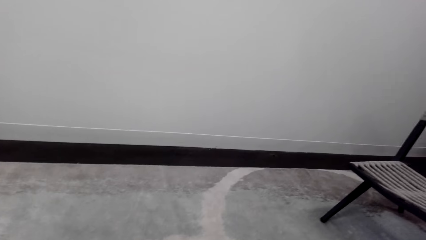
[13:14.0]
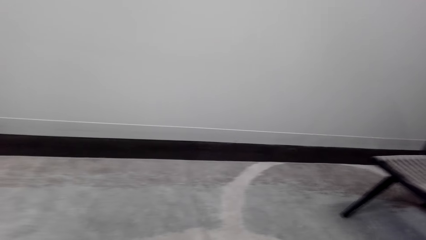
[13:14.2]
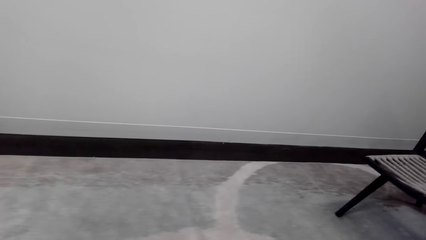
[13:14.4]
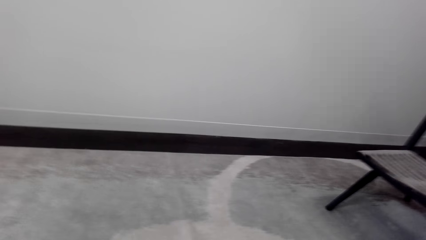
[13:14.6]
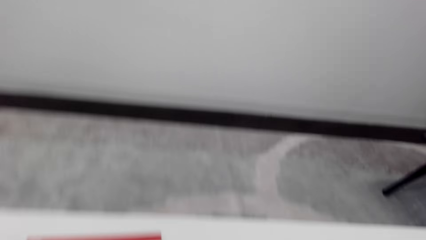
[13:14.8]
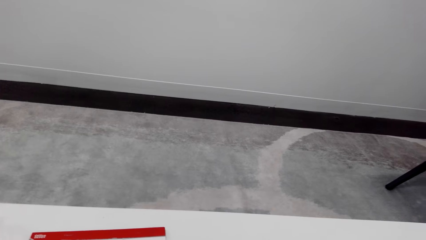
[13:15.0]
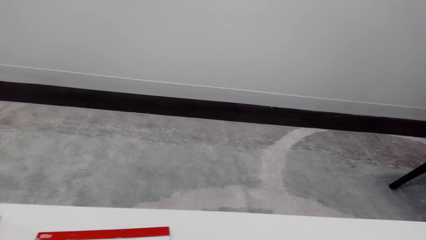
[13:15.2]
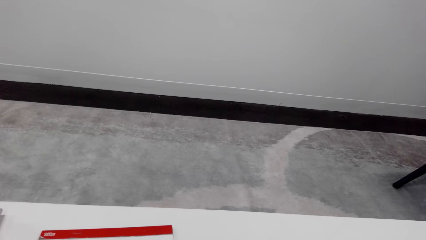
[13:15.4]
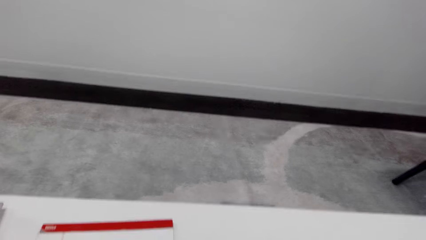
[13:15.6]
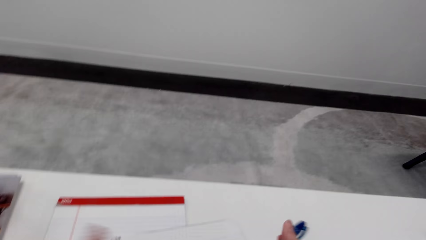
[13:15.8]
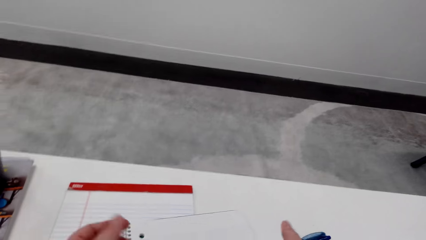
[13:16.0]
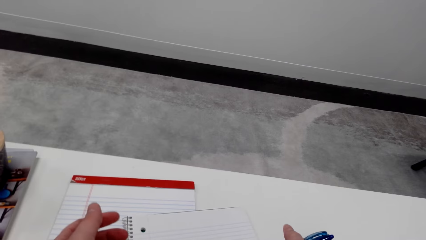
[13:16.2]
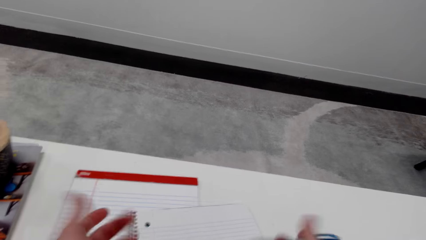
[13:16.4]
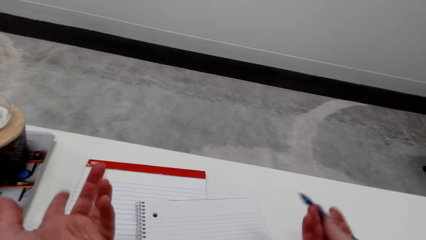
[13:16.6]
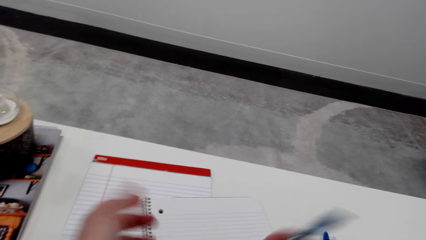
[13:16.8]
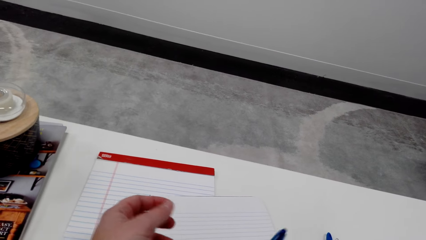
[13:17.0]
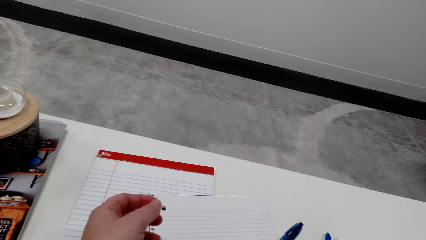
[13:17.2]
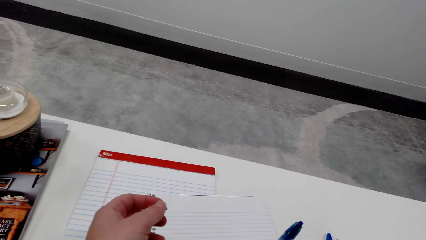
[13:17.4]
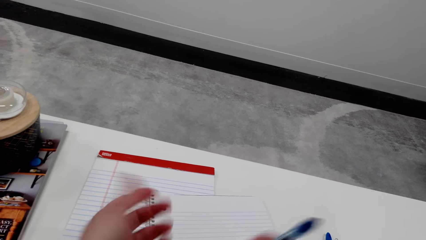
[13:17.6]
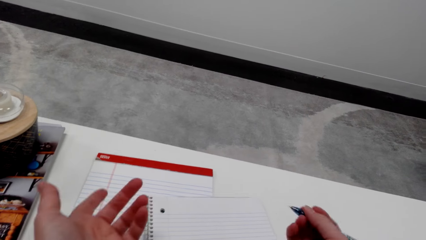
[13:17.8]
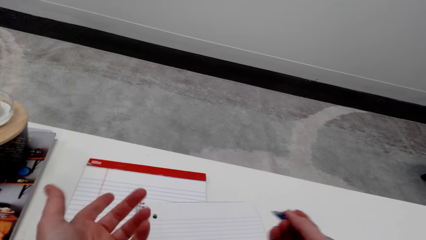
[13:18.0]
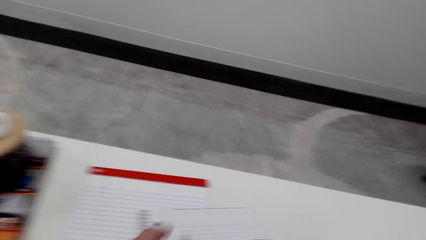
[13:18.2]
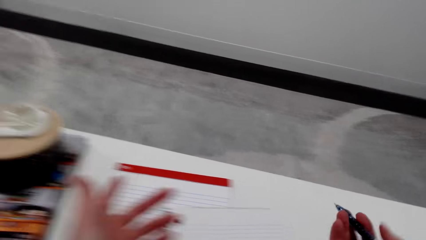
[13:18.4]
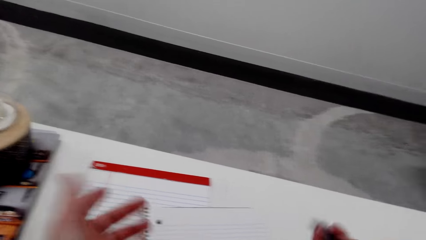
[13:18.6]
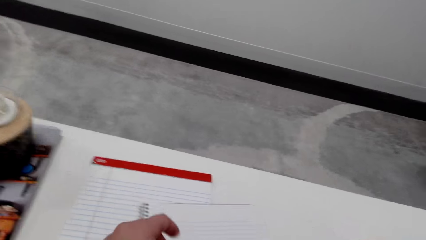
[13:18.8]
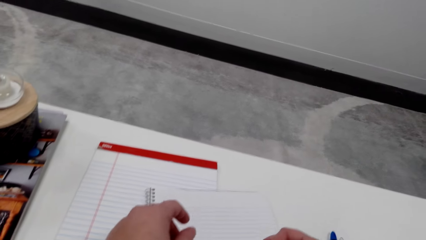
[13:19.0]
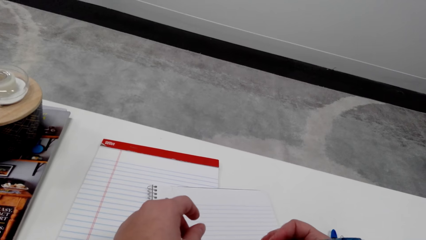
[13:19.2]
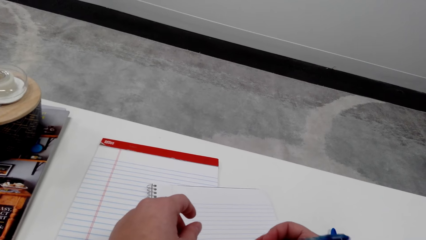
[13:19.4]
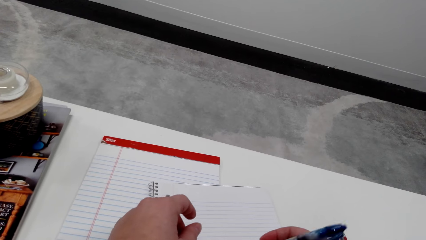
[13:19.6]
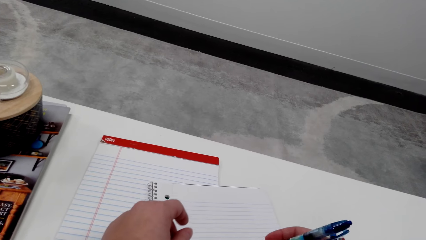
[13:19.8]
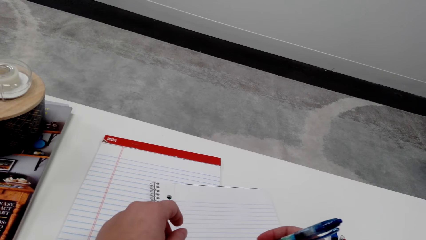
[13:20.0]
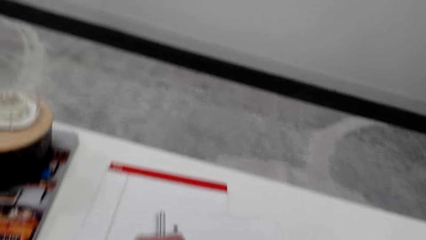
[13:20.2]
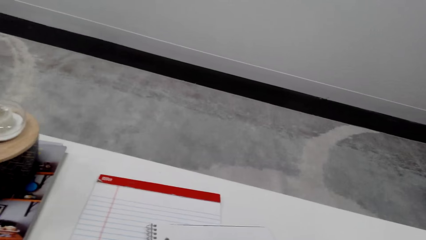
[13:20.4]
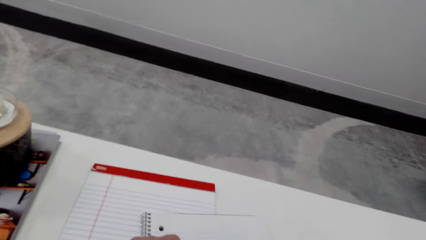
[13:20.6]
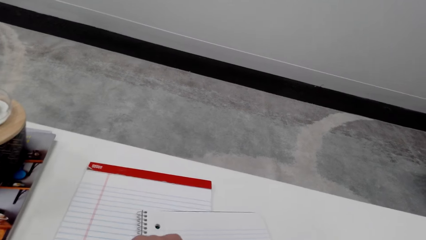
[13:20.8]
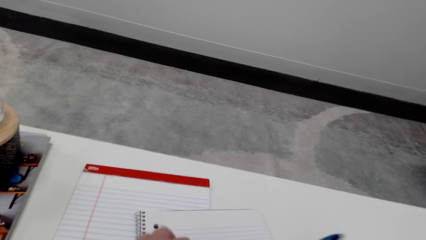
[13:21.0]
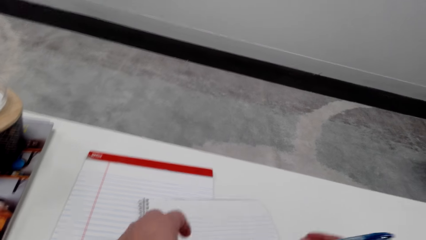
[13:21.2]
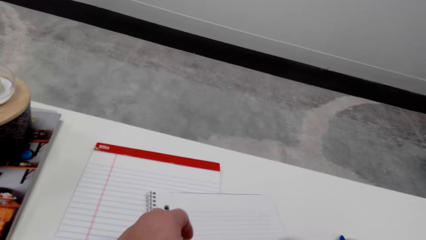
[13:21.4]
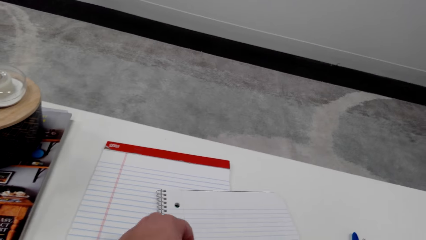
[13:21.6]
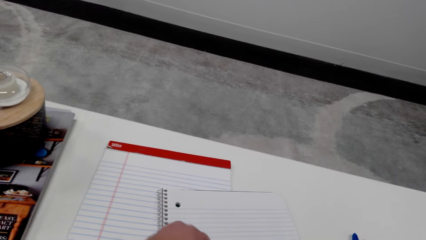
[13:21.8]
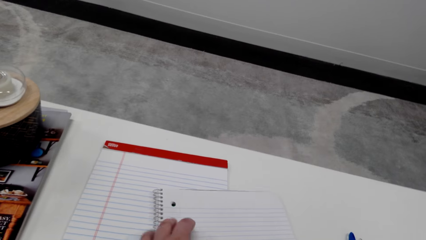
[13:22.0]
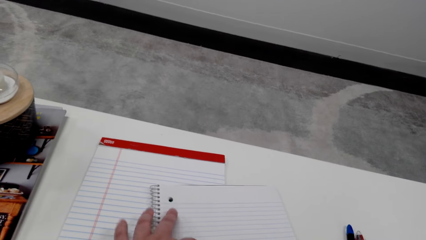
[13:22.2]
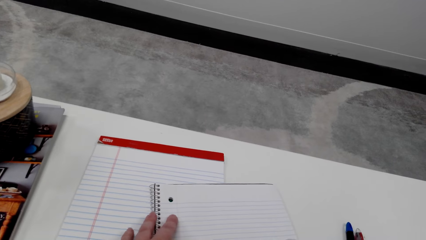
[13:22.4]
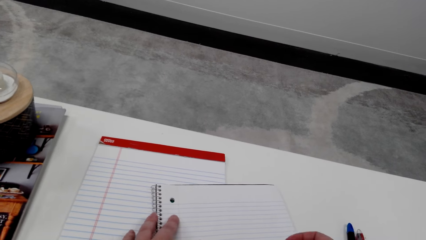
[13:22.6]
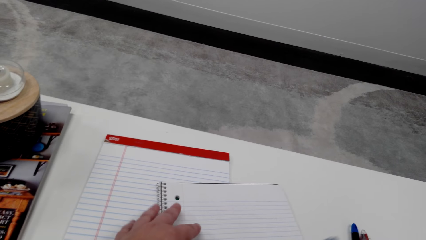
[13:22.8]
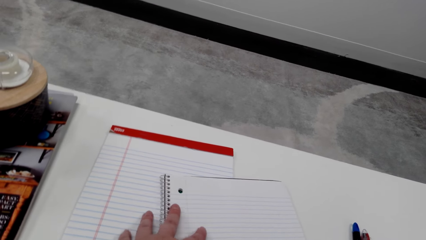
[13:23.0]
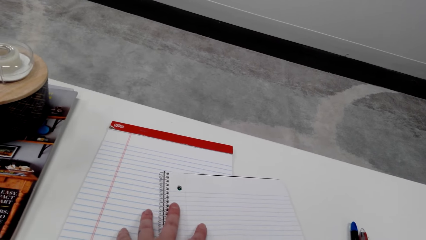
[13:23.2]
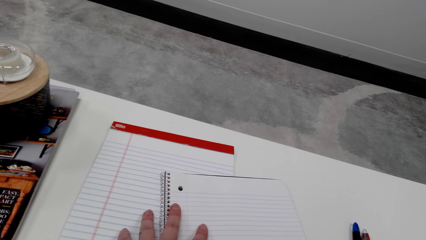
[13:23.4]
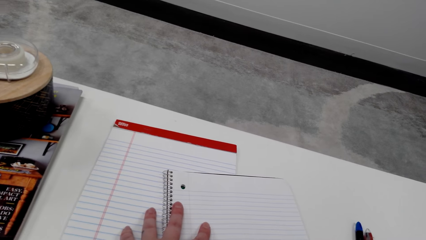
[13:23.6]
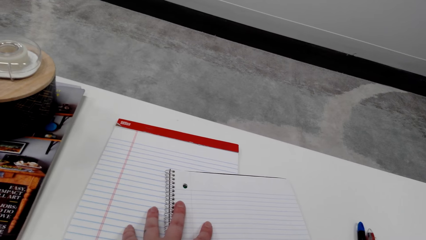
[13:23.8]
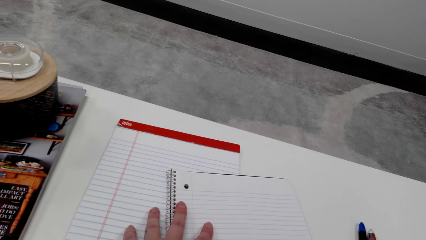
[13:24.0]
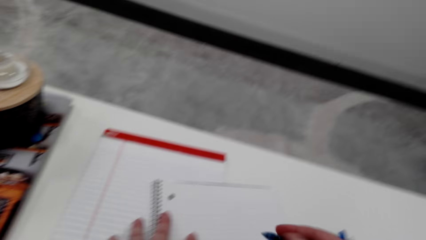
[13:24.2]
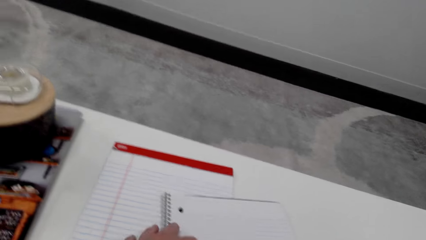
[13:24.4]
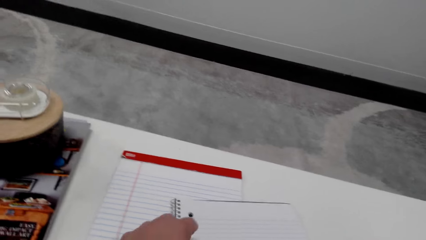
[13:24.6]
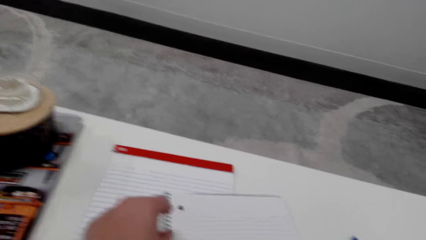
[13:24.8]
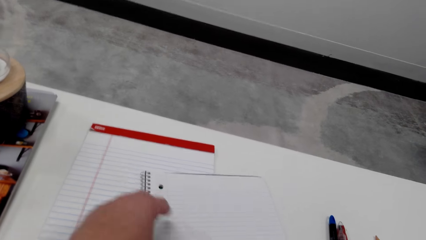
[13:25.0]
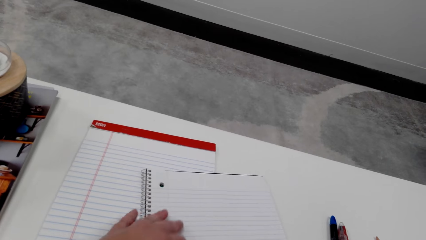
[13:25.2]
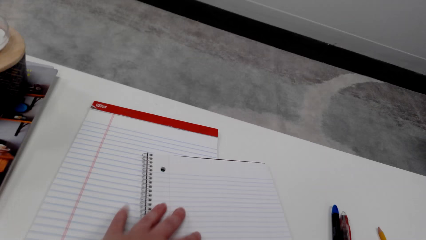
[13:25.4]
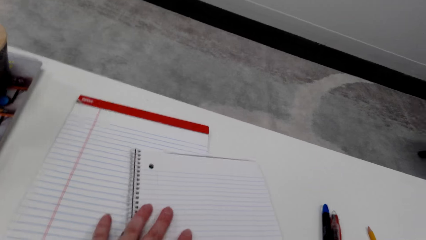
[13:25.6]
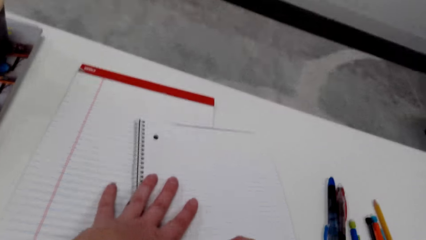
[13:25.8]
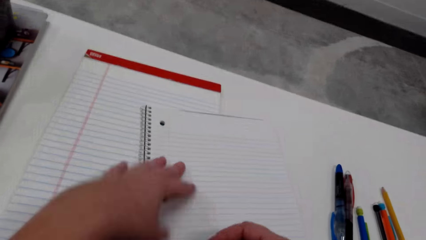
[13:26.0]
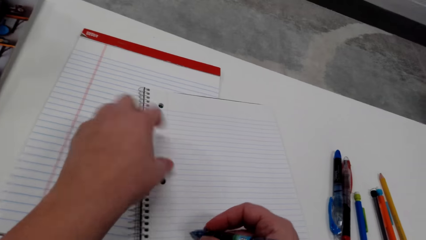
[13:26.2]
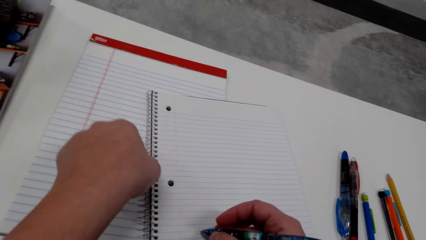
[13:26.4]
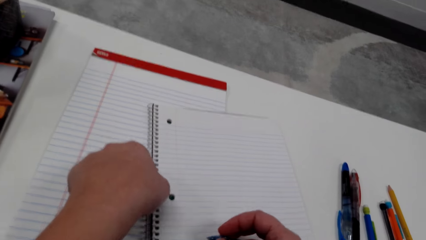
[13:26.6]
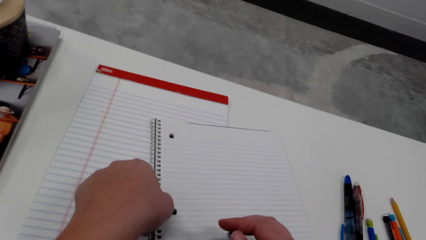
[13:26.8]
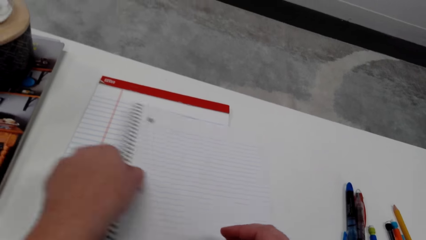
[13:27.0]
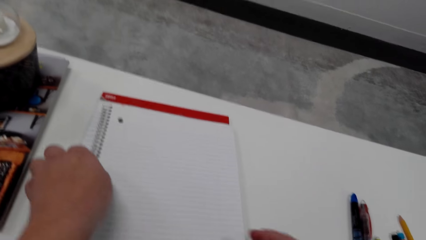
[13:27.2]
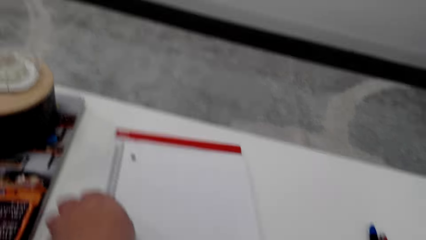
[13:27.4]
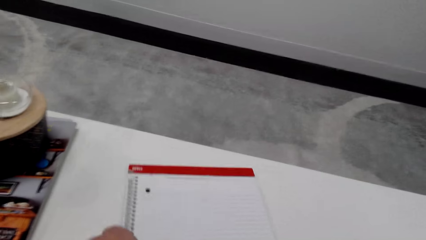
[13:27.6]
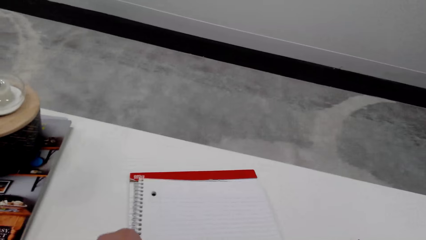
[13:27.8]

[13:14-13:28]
The camera wearer looks around a room. She lifts her hands. She adjusts a pen on her hand. She draws on a book with the pen. She holds the book and the pen. She adjusts the book on the table. She looks at the book. She draws on the book with the pen. She places her hand on the book.

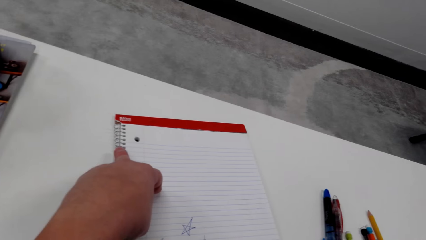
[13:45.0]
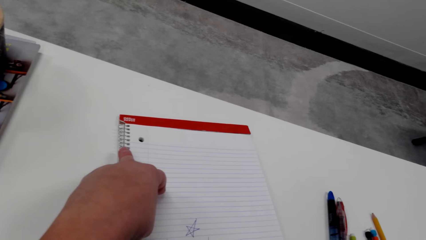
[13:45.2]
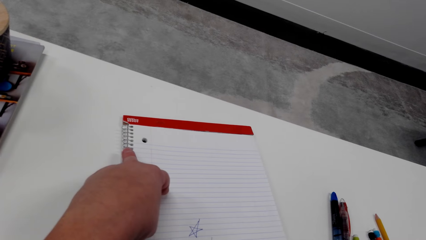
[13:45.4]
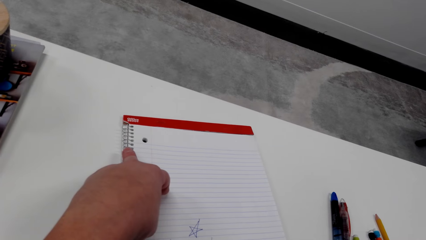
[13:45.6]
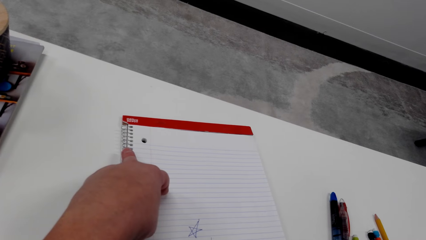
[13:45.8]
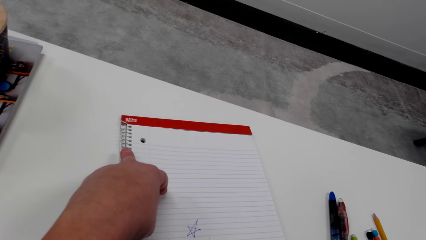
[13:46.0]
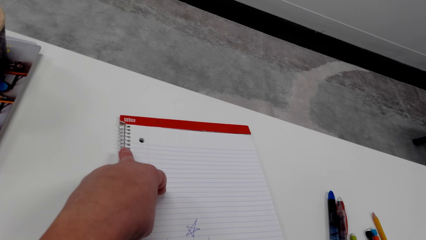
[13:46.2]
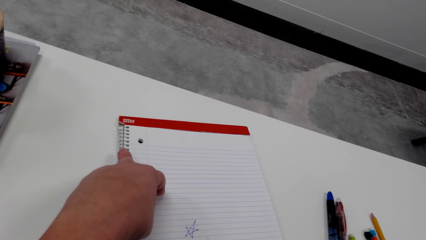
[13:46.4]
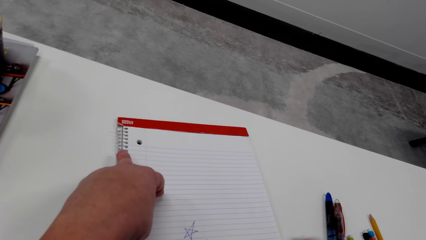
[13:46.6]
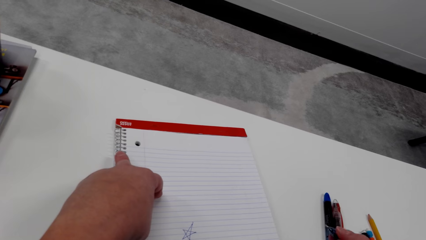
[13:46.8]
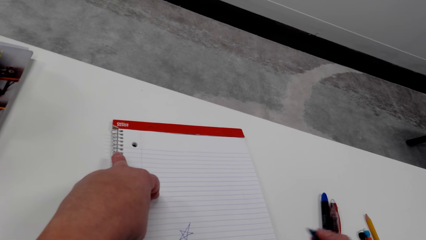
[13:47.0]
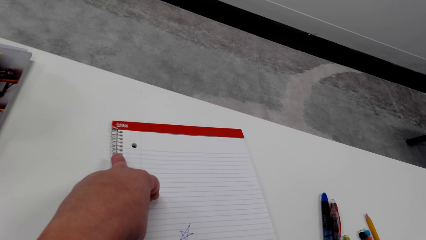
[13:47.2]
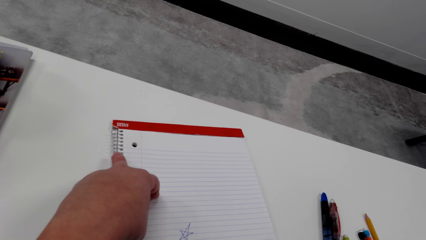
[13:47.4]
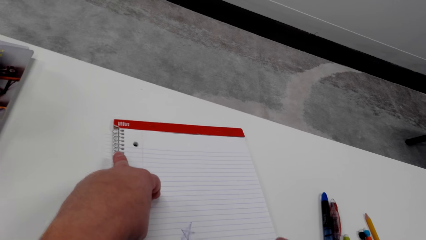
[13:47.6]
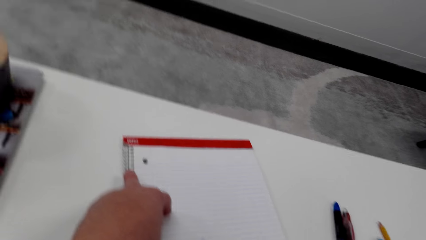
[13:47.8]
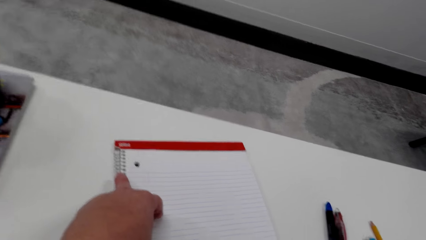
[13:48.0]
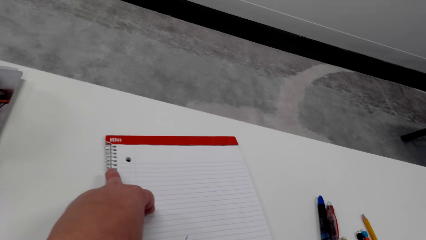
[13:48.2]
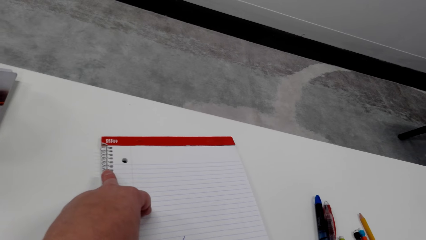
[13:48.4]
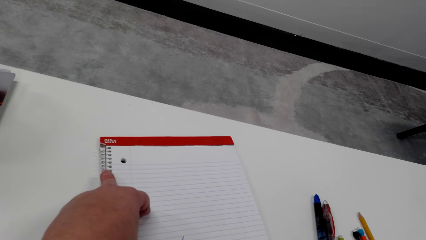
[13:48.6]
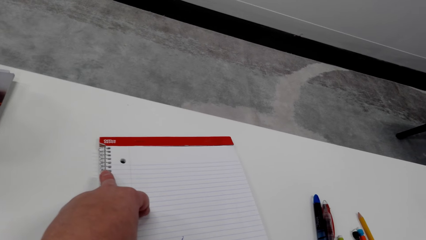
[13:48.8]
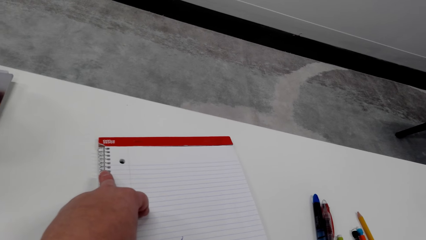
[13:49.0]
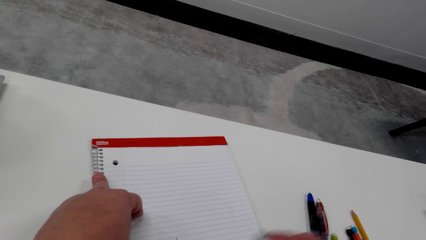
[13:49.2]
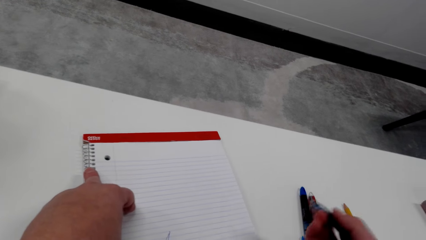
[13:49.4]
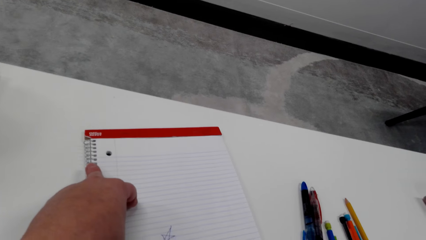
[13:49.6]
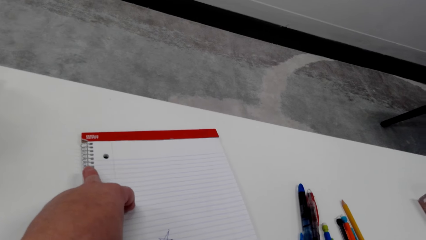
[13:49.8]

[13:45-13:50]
The camera wearer adjusts a pen on her hand. She draws on a book with the pen.
